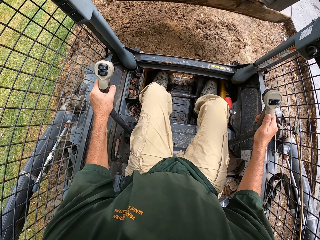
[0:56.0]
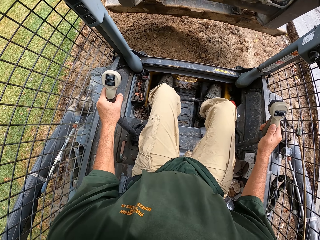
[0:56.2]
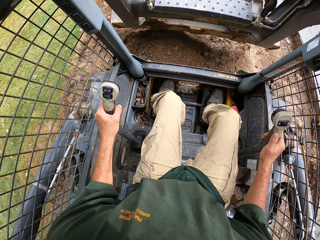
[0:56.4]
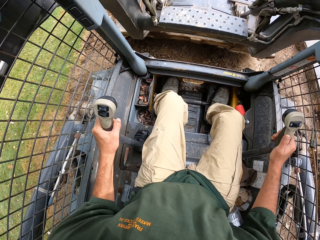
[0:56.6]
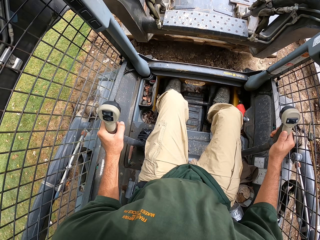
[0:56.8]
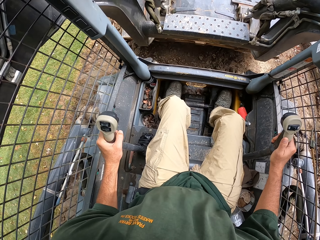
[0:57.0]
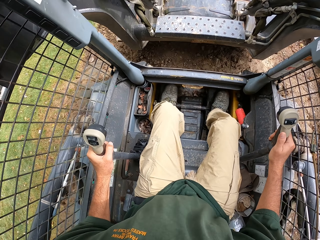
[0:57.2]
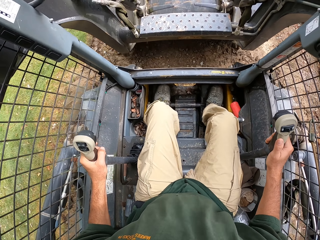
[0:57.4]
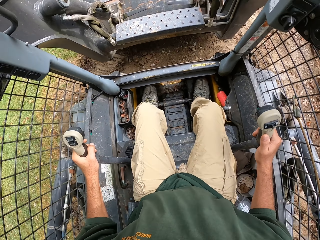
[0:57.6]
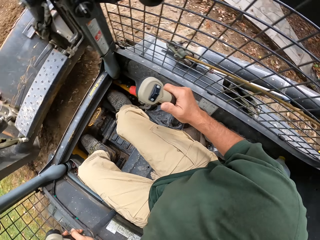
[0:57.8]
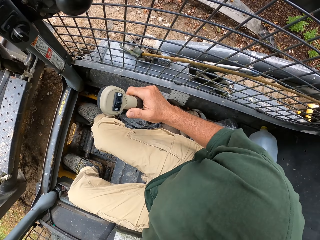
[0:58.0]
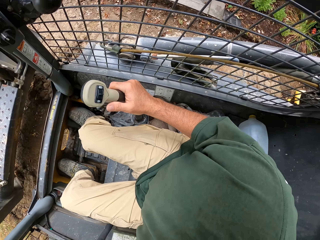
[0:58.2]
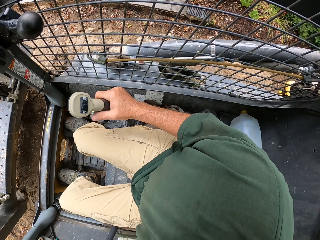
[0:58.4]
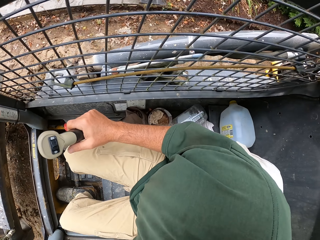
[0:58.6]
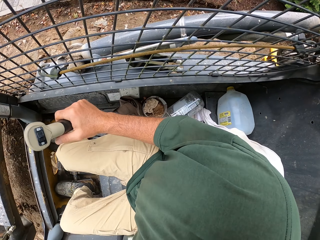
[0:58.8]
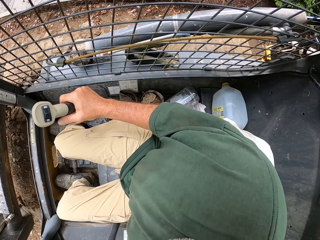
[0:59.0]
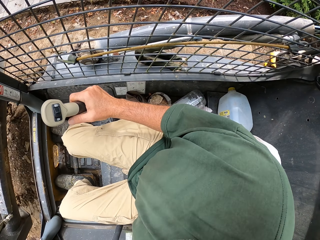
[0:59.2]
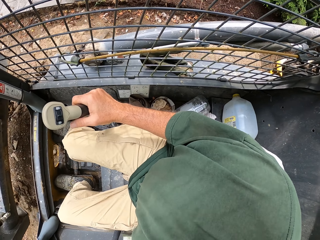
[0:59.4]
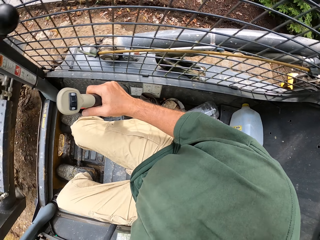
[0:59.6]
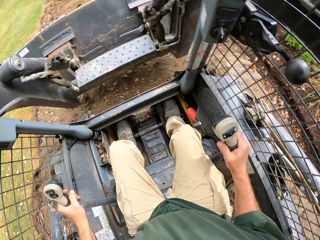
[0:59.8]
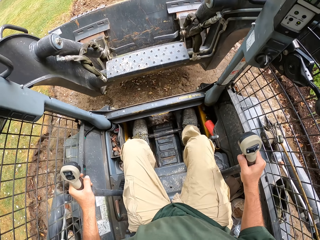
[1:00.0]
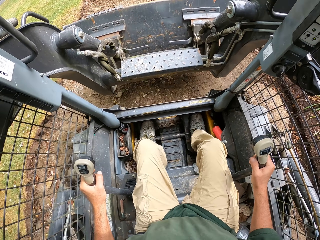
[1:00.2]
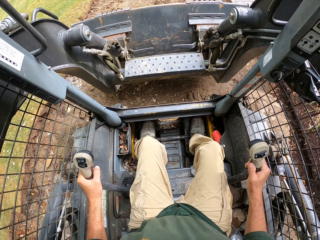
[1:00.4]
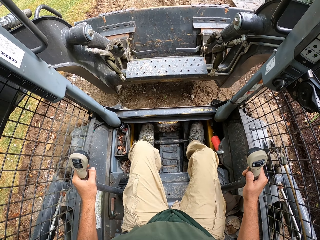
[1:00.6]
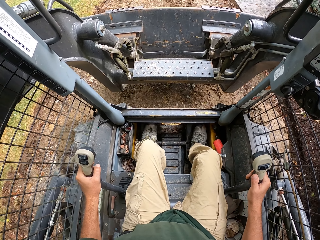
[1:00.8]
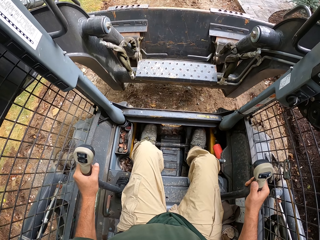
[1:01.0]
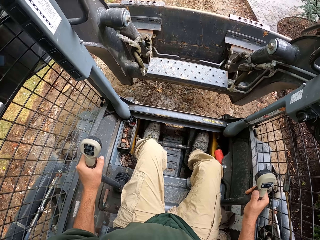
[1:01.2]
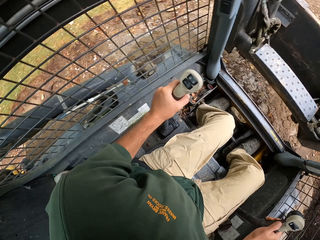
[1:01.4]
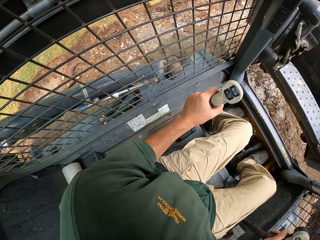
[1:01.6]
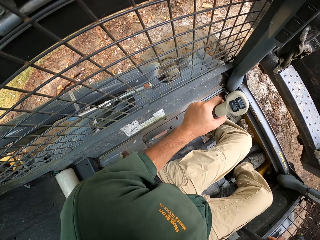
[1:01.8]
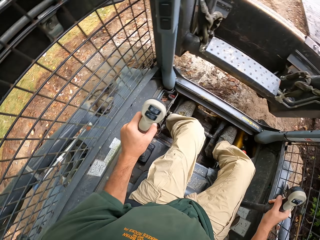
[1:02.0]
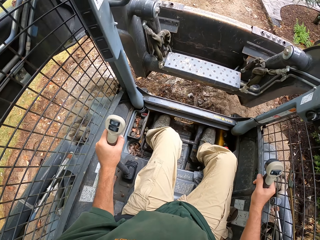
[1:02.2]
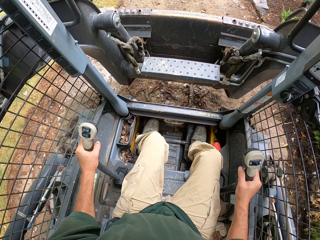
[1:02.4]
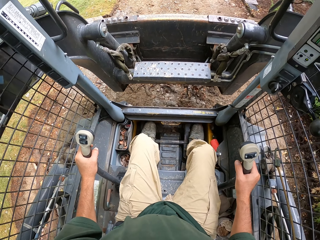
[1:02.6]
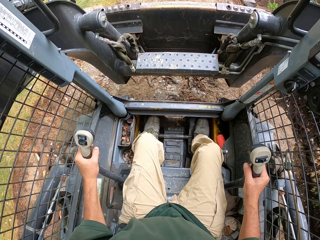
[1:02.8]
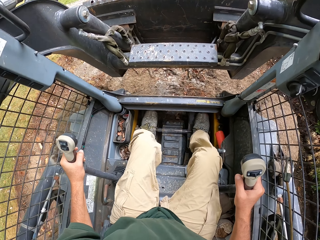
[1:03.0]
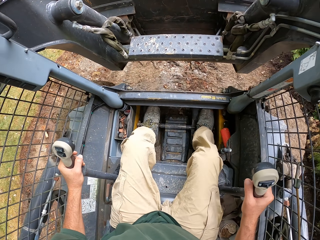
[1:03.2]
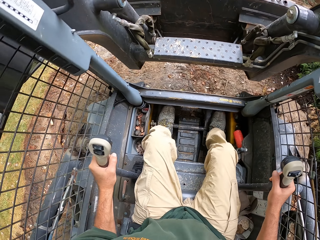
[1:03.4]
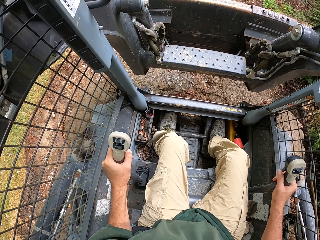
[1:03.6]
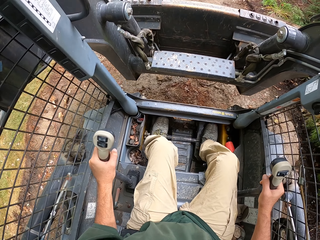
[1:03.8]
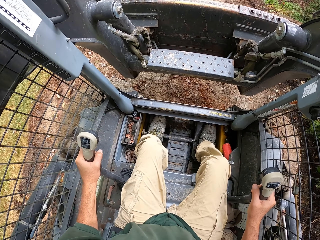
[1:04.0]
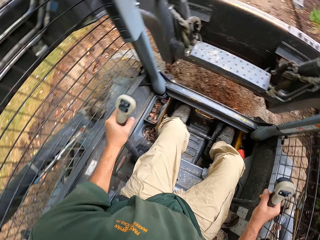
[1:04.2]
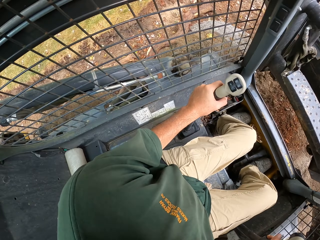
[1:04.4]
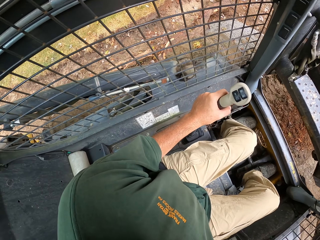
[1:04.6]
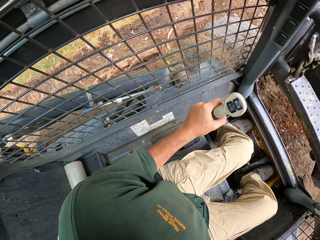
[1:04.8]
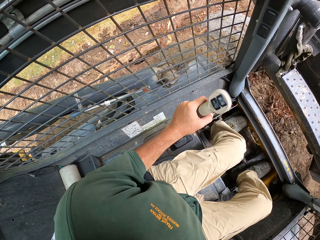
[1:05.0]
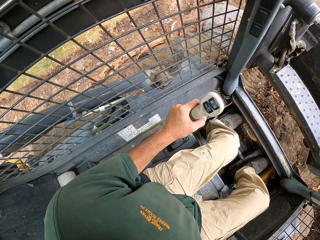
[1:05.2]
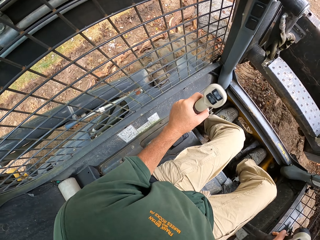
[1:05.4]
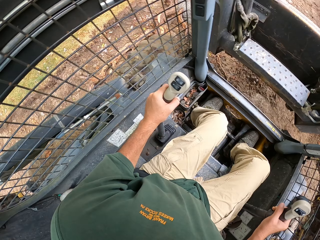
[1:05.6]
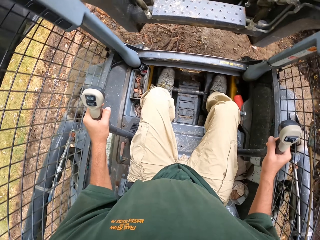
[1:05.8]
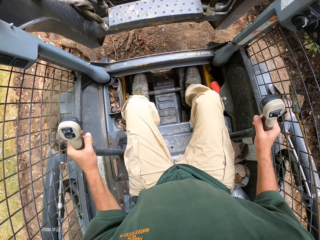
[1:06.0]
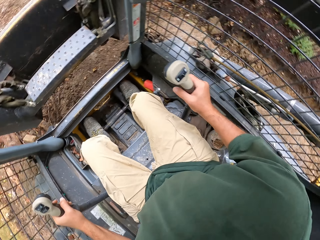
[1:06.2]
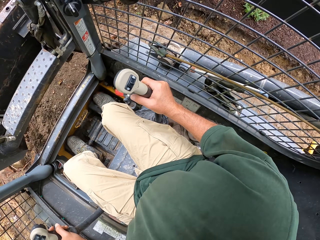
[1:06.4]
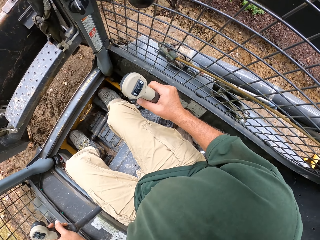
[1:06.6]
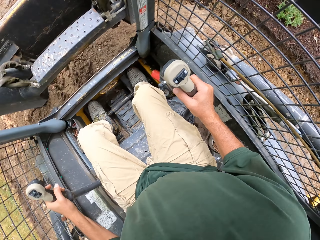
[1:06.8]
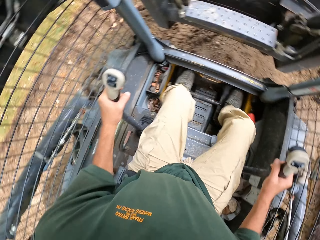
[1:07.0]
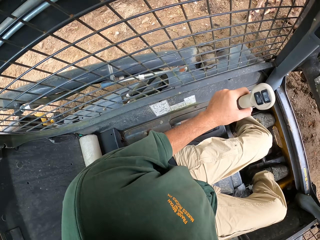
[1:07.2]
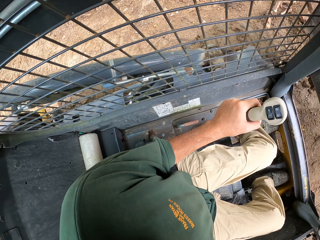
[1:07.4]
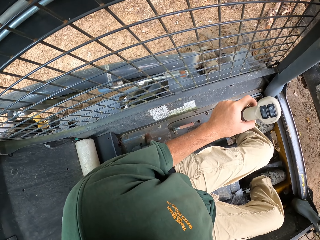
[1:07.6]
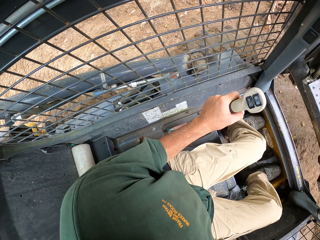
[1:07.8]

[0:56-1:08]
The camera wearer drives the tractor. They reverse a forklift.

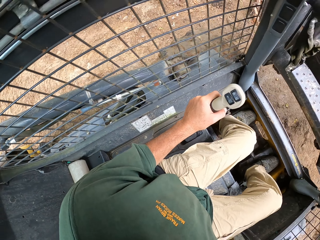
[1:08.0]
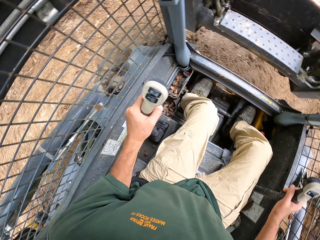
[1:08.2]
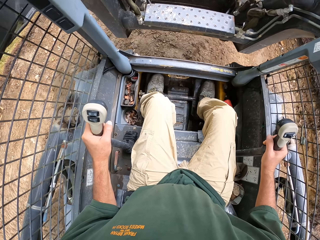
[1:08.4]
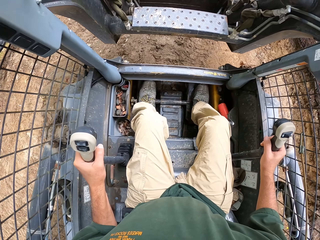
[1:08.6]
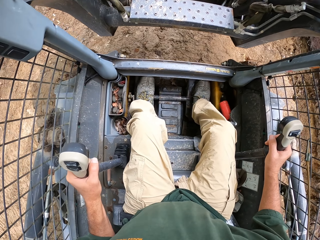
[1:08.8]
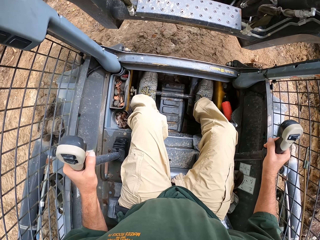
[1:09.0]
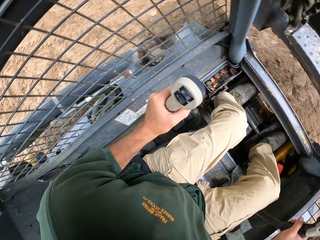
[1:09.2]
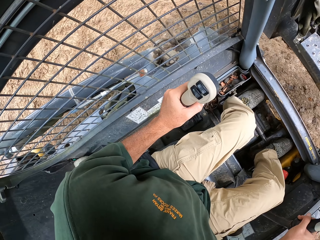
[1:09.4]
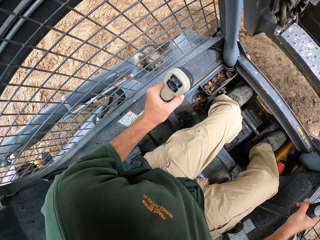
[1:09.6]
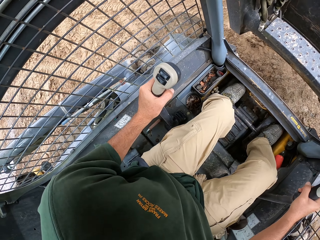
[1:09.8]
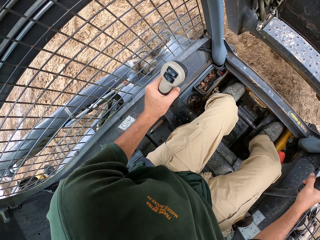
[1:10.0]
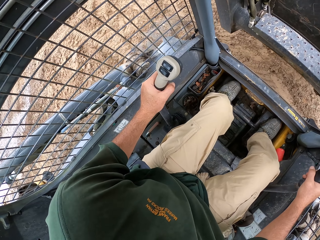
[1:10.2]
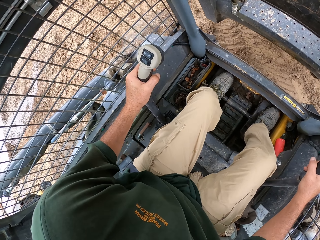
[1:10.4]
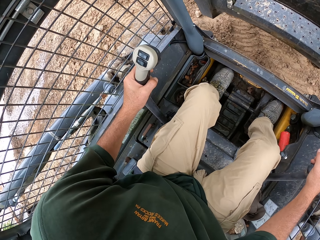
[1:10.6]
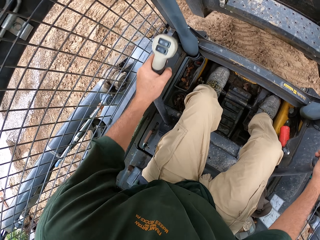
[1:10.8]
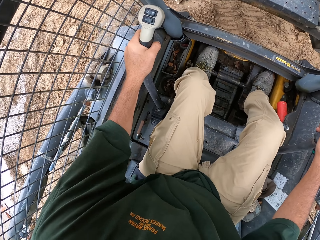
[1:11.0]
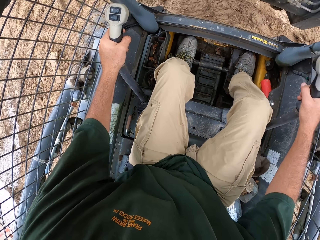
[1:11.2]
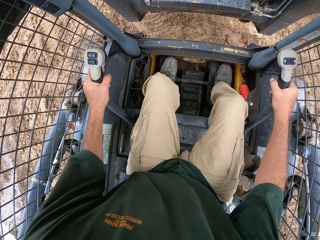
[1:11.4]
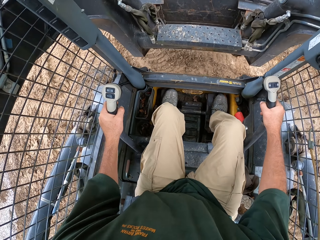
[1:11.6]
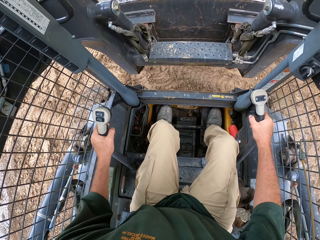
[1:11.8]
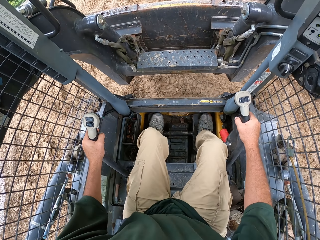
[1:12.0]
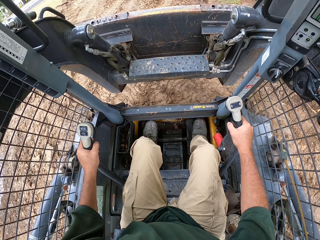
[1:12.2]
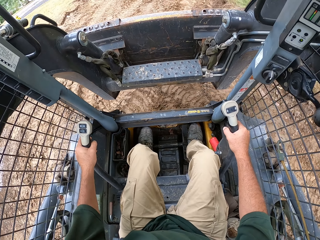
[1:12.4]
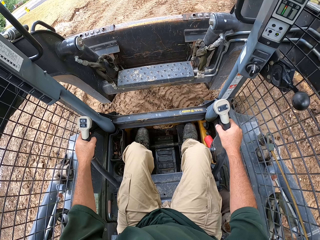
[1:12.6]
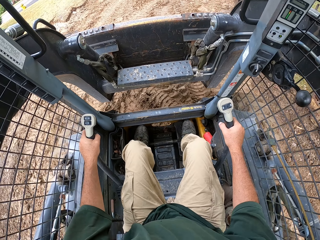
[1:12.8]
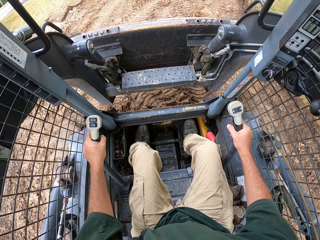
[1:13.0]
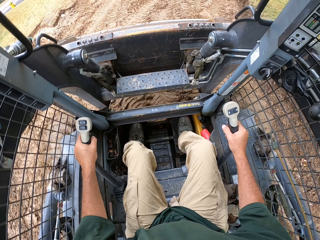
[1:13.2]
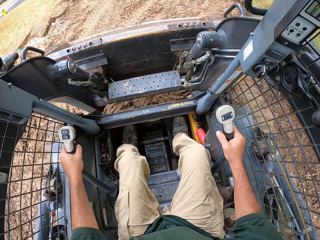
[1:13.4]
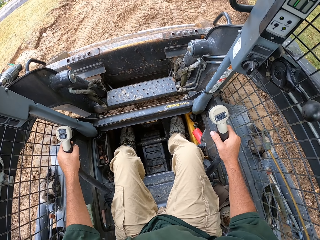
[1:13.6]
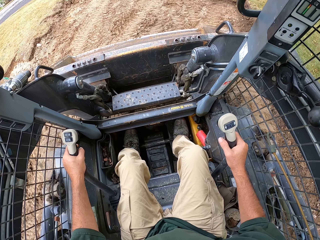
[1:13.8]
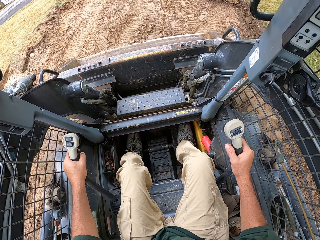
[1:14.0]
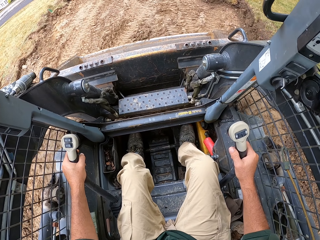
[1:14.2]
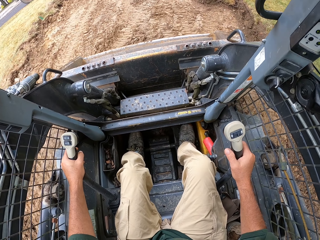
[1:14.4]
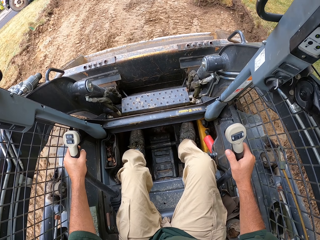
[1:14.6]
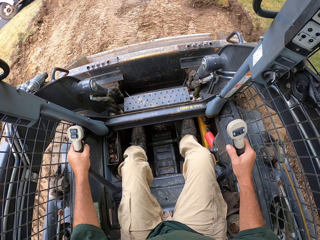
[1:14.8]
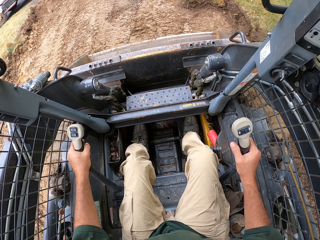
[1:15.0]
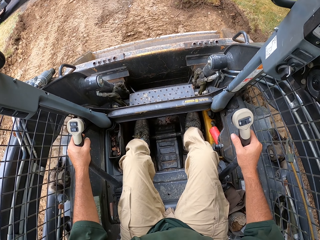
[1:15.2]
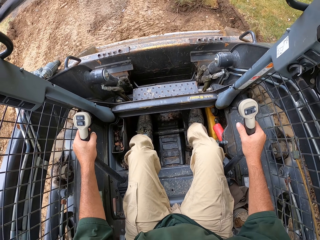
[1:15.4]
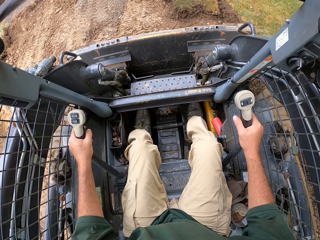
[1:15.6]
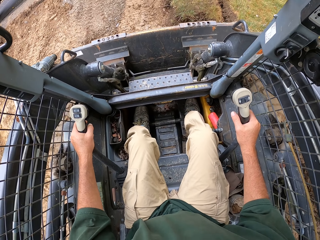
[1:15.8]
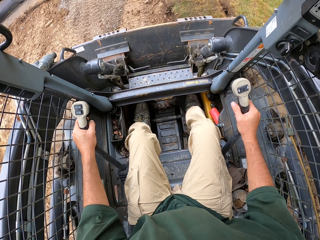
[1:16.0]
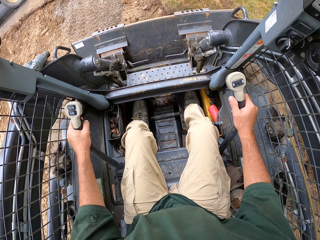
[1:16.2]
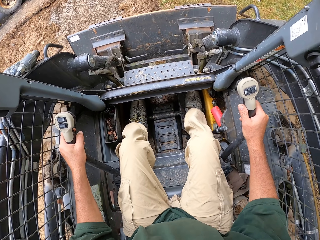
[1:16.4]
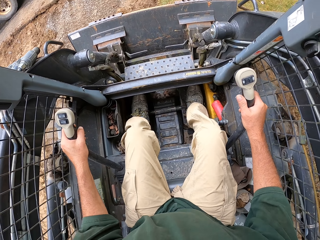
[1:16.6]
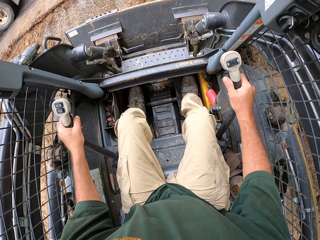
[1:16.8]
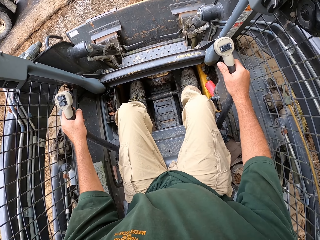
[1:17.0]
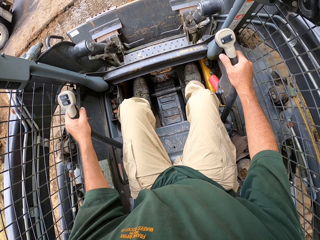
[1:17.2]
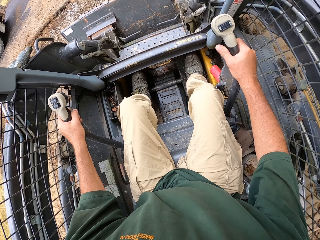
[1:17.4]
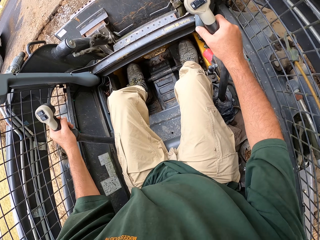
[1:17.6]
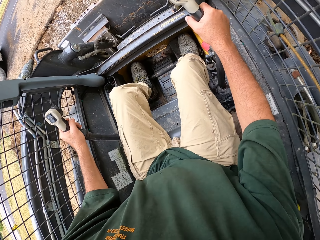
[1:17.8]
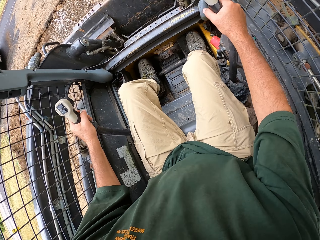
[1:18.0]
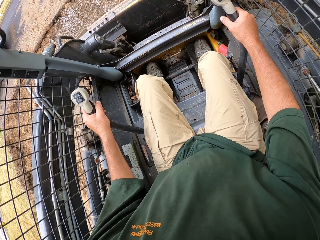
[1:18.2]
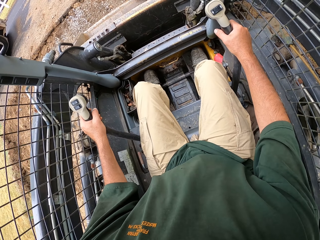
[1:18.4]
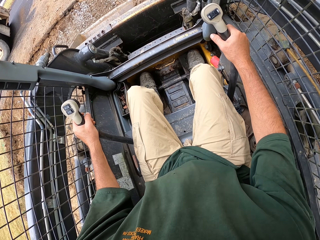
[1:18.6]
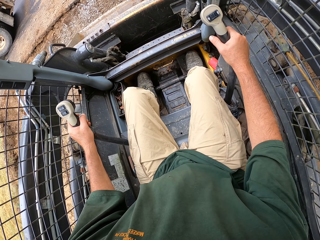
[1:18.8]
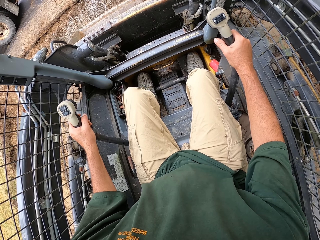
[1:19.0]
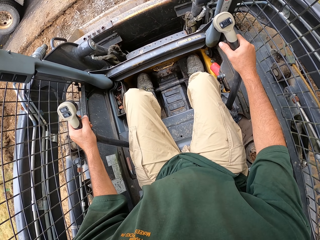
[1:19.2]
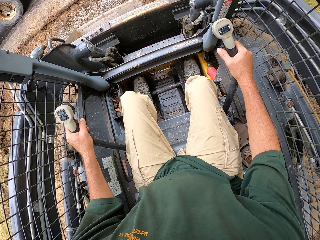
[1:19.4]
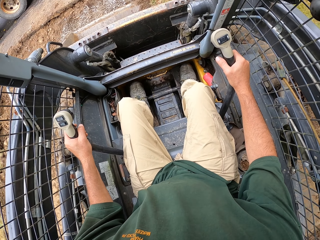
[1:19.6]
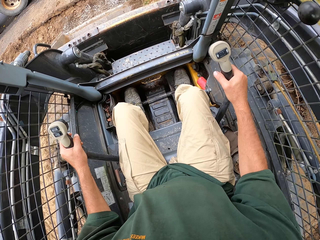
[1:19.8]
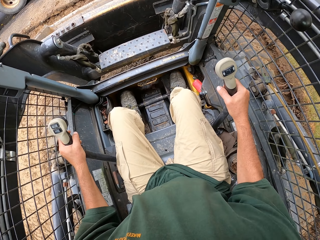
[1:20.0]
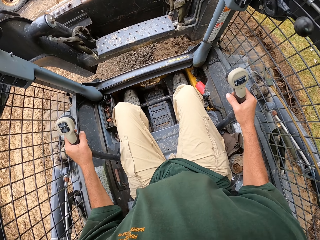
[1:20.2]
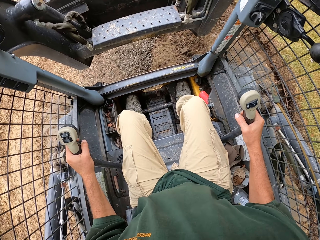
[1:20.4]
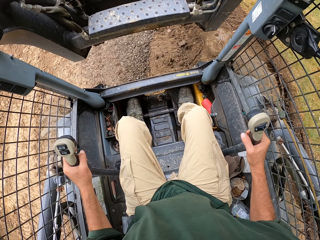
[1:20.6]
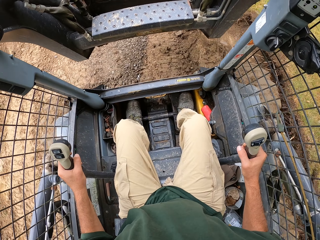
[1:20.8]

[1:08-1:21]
The camera wearer drives a forklift. They scoop soil.
